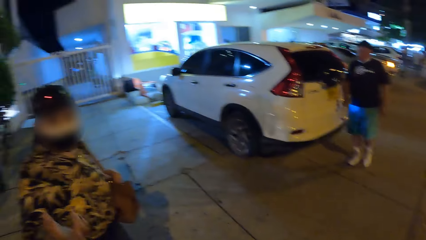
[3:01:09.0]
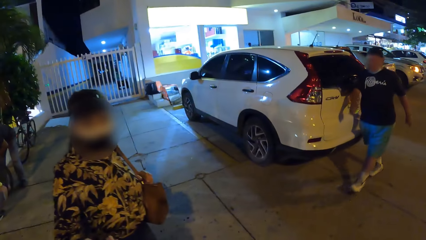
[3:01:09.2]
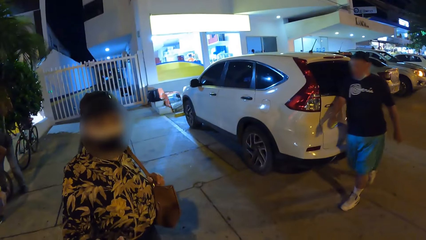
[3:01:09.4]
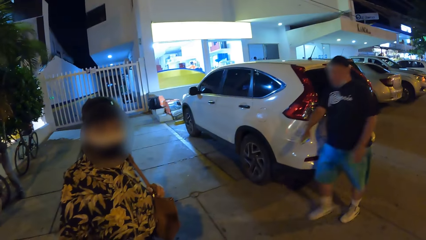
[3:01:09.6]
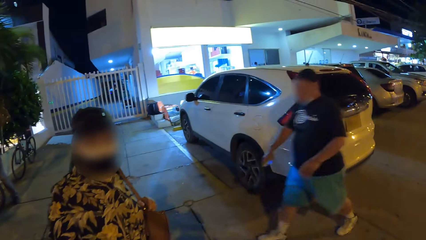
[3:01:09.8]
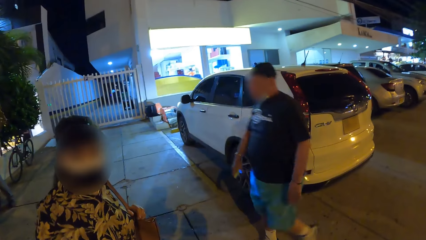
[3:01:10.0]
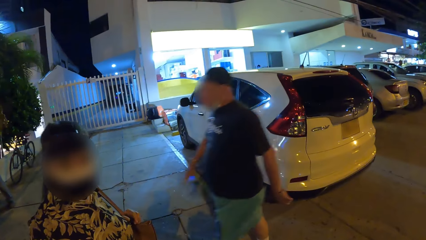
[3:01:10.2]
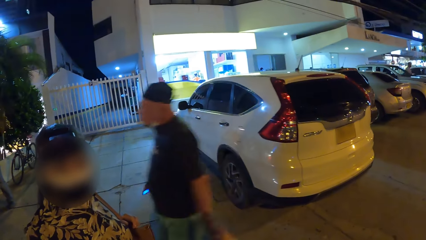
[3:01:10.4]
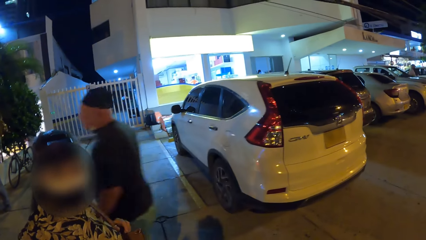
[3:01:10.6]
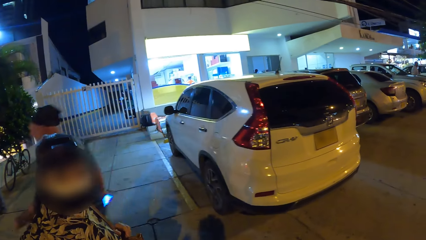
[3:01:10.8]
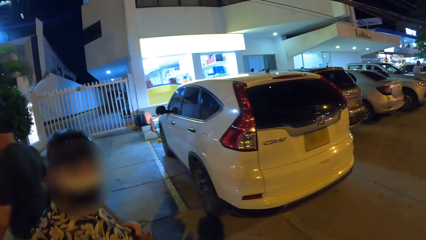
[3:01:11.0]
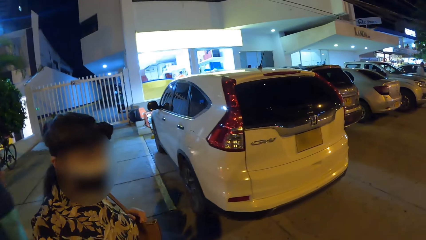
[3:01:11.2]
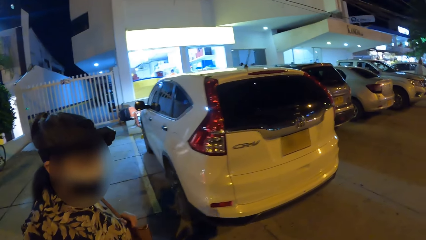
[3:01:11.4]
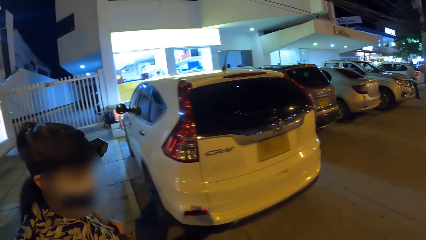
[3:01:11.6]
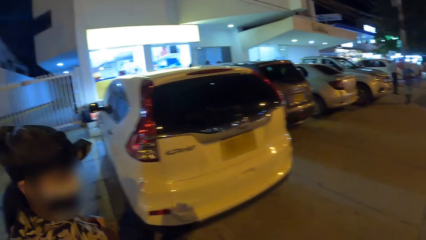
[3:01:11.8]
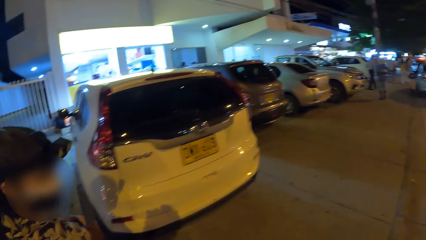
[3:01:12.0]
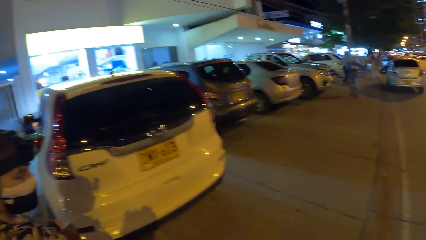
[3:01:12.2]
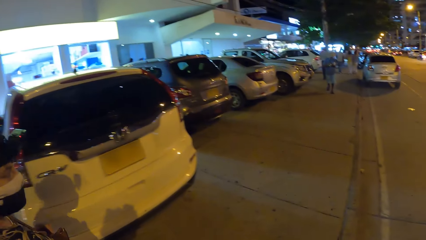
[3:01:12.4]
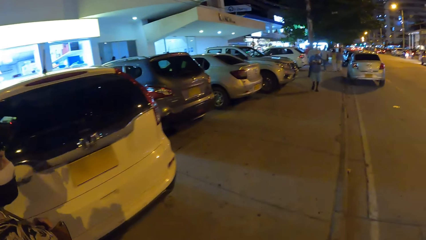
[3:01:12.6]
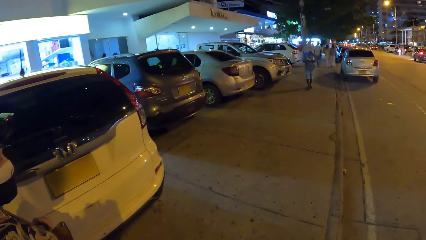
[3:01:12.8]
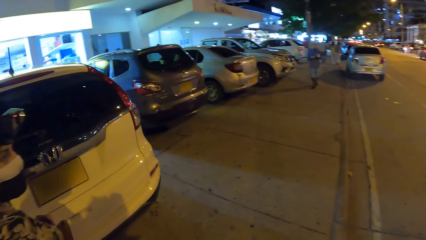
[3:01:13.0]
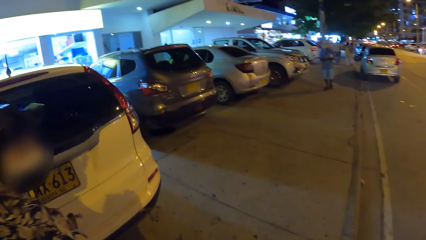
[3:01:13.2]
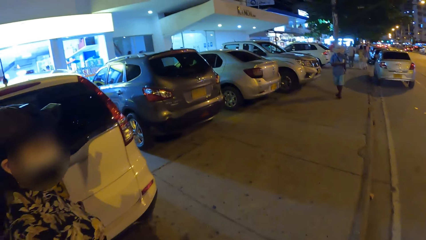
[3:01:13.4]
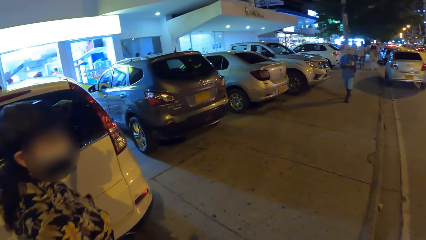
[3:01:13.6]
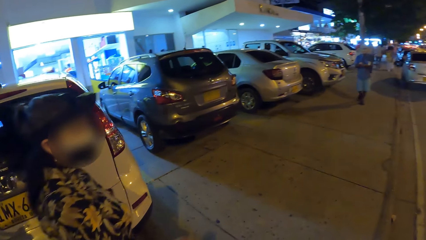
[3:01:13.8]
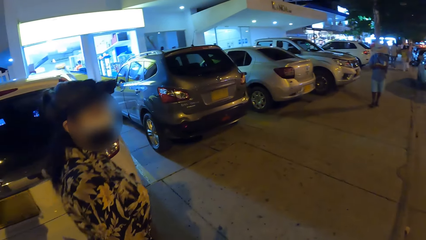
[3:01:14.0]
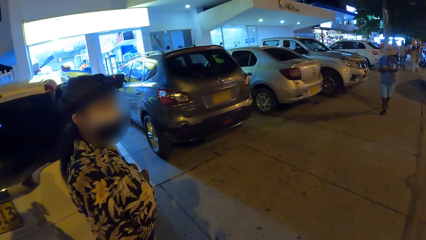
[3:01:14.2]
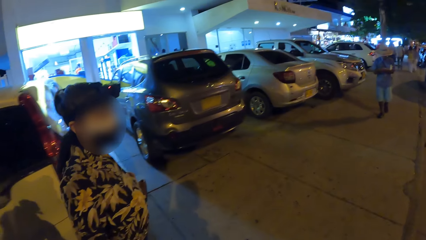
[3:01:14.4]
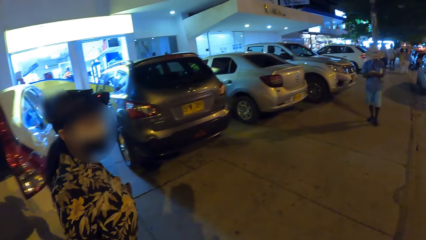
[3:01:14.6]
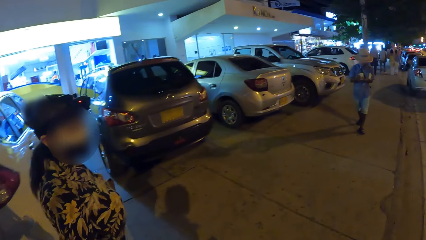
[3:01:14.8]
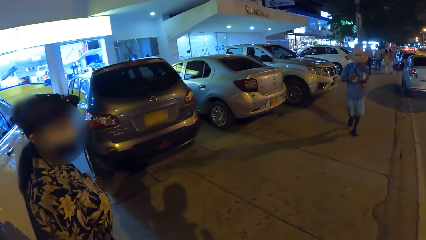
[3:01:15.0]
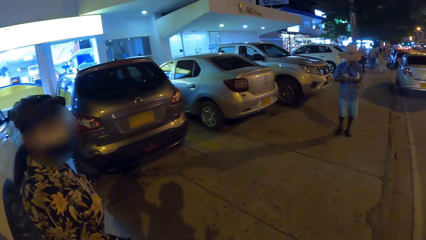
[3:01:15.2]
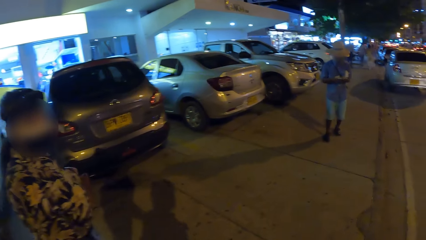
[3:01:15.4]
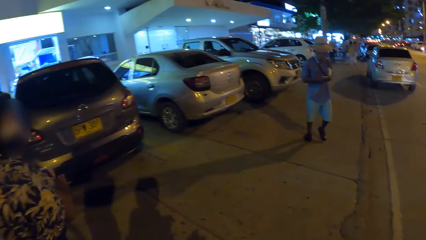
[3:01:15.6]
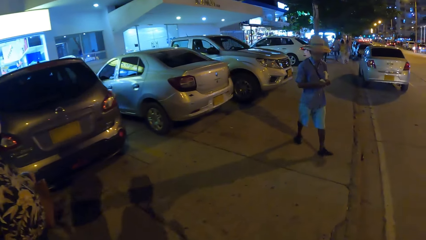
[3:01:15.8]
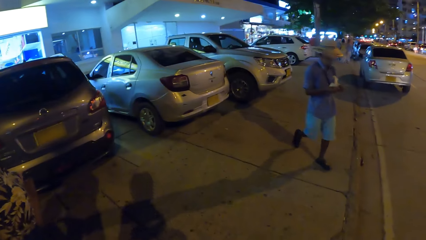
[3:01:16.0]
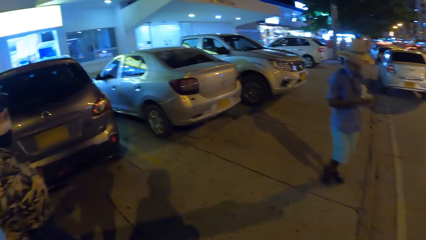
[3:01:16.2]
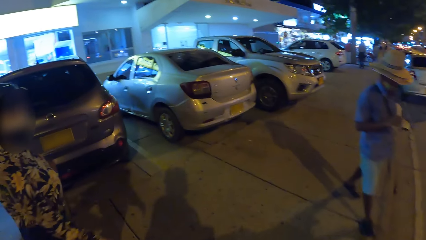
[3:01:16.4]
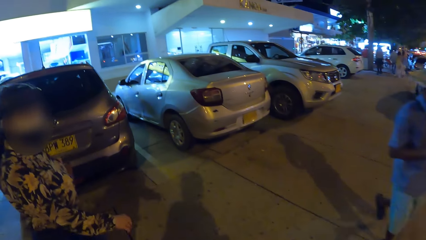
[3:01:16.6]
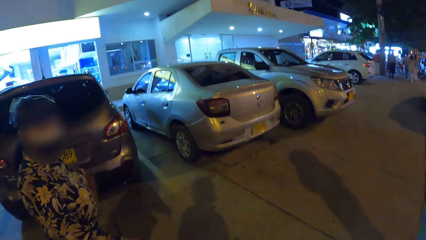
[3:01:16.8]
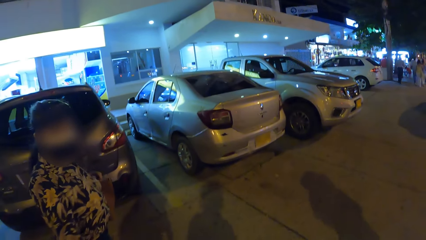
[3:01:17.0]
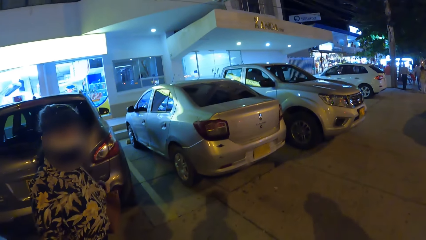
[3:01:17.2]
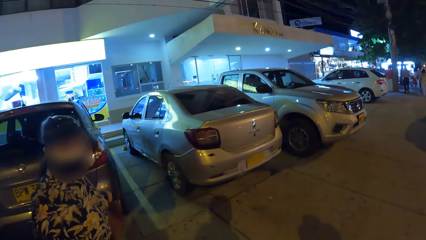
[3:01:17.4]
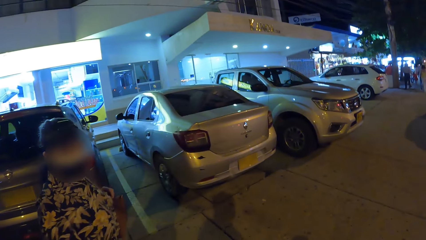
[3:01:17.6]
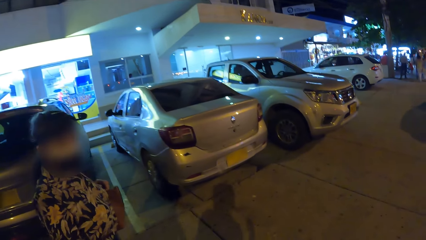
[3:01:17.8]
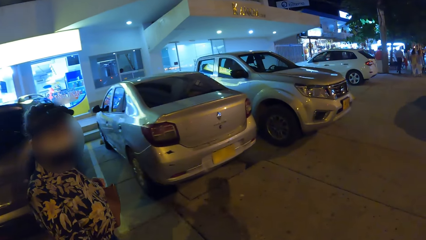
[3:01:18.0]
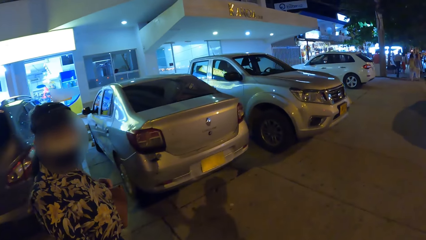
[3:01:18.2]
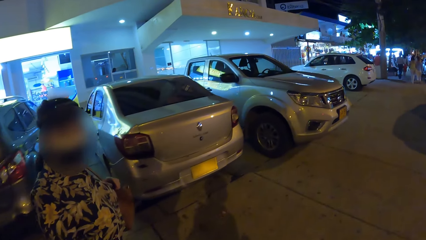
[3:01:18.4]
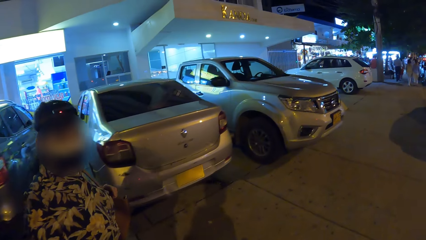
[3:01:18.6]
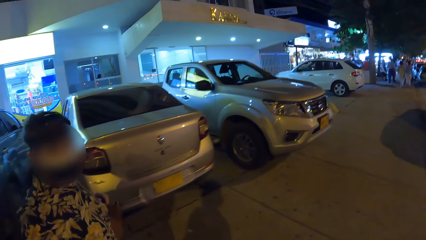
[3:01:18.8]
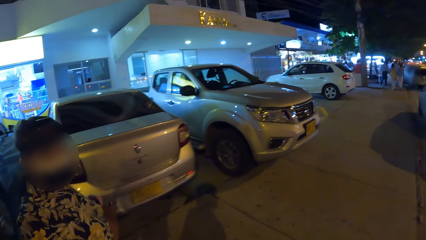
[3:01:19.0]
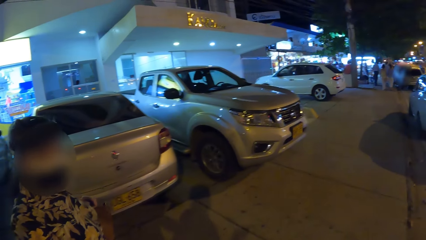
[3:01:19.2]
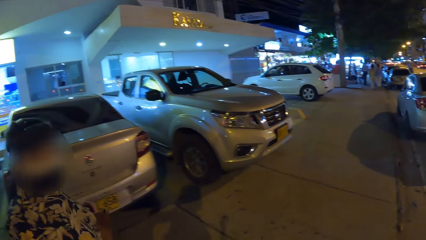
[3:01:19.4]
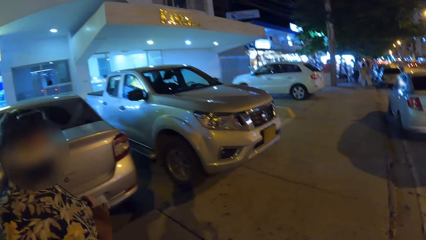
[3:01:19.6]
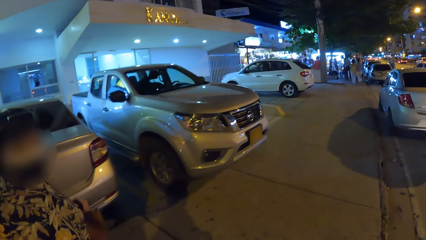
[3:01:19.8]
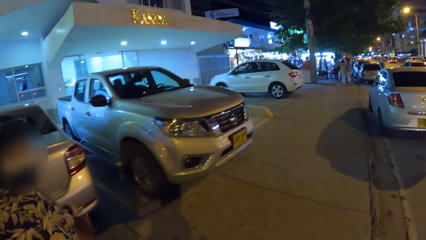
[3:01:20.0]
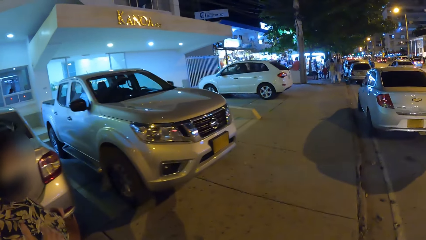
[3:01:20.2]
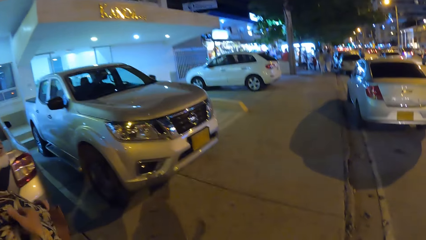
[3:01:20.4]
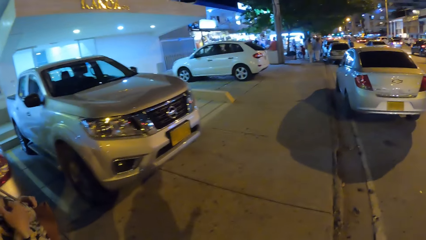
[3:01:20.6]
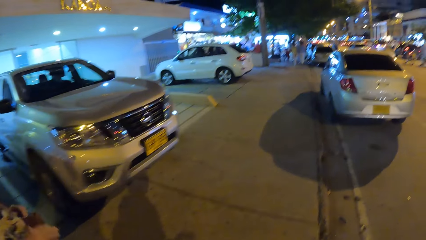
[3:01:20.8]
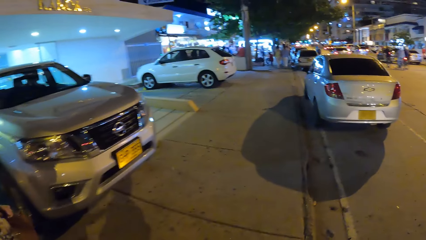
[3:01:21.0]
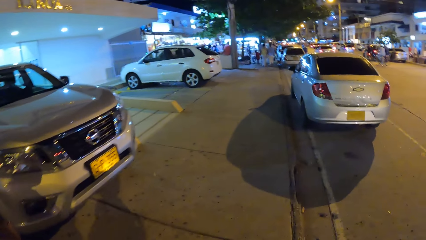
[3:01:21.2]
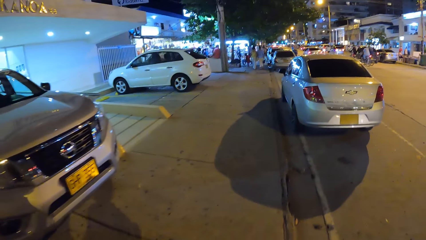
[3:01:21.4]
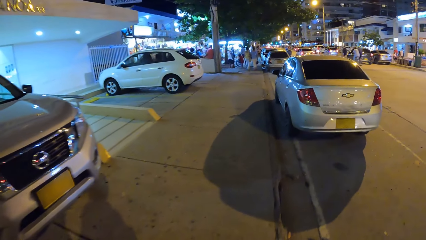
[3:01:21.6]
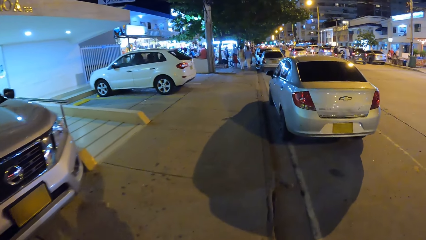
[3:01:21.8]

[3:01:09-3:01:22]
The camera wearer walks around.

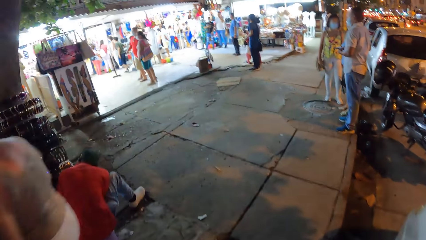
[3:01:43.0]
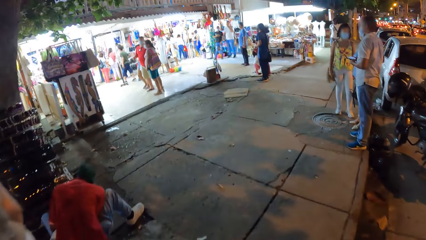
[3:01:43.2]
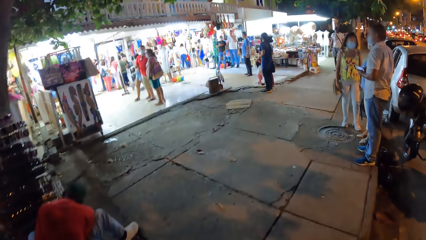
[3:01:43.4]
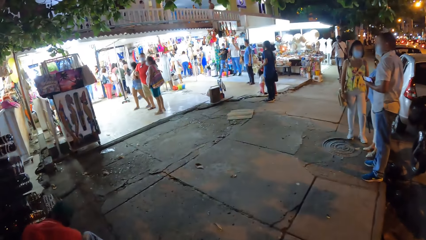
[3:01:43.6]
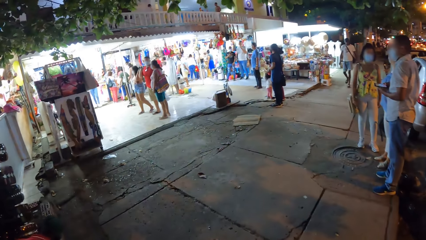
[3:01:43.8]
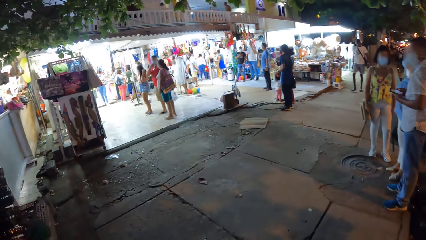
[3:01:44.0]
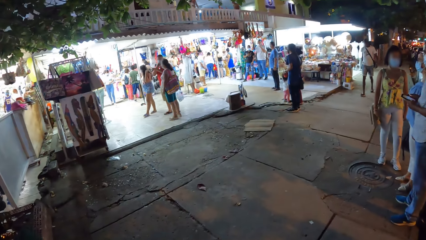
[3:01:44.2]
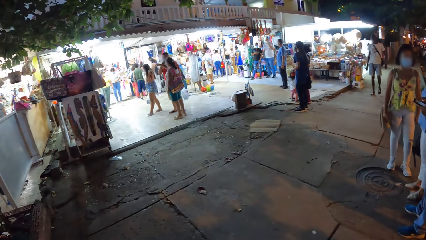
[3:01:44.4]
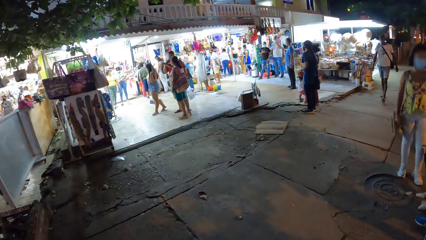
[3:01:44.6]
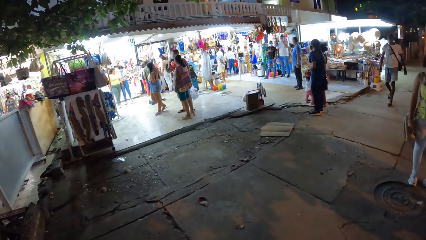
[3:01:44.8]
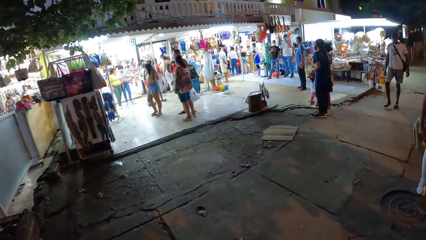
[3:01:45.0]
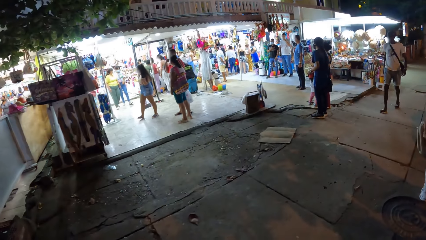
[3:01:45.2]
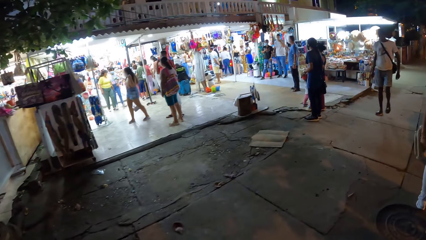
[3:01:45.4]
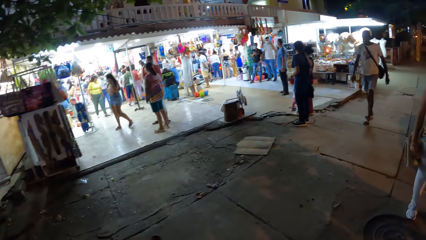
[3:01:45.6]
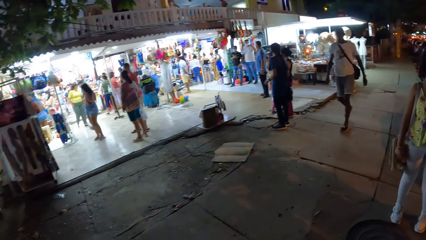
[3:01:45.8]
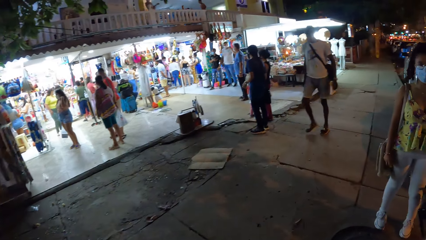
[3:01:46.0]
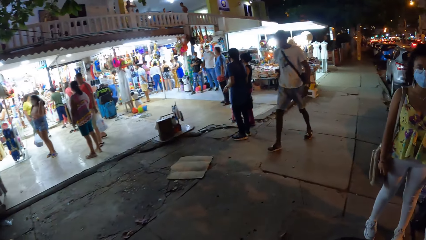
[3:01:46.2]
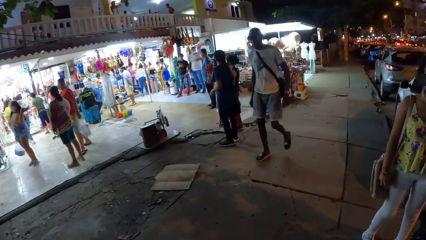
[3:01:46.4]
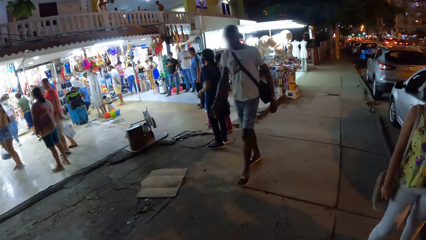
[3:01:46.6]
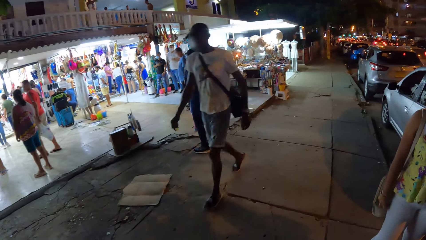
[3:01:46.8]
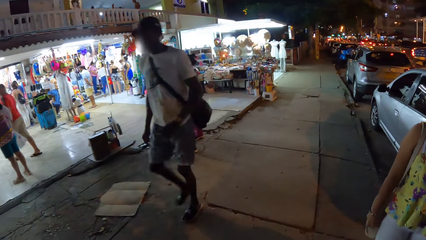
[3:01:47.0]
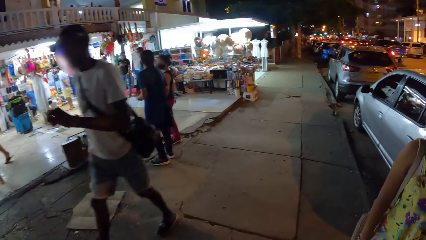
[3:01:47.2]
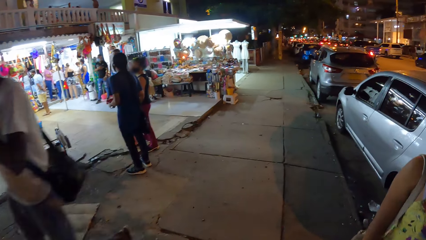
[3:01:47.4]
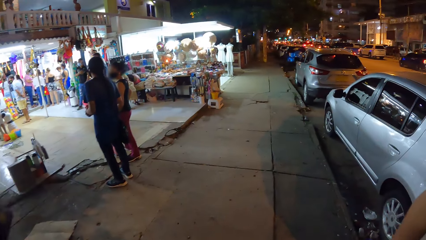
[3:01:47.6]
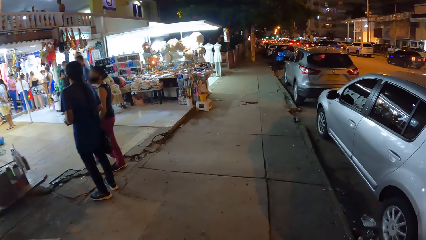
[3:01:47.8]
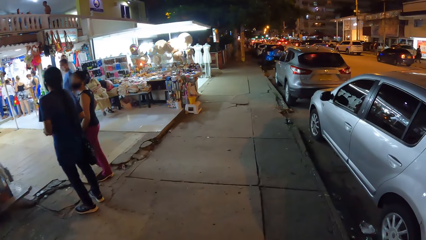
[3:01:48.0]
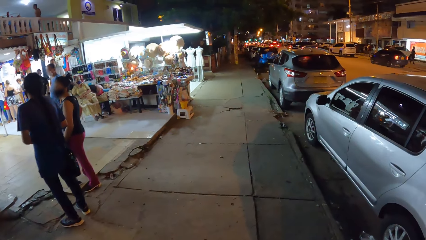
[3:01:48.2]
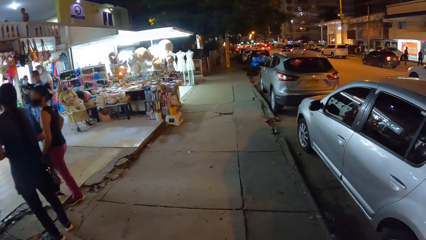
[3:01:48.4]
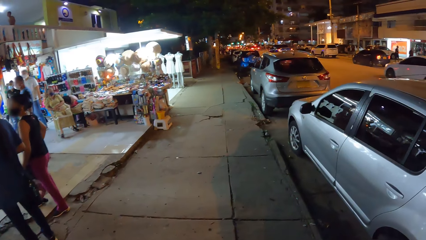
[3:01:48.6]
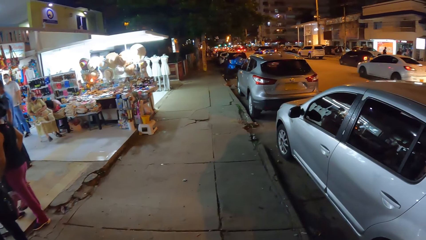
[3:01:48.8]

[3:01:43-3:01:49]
The camera wearer looks around.
